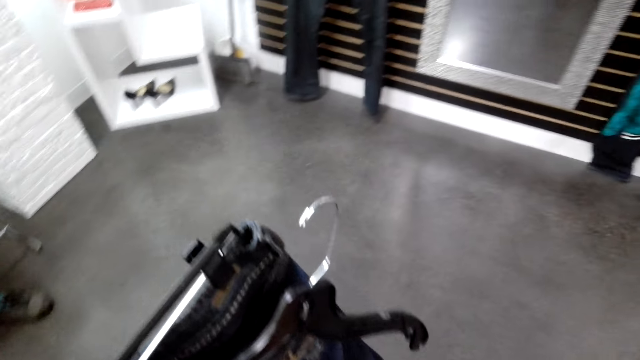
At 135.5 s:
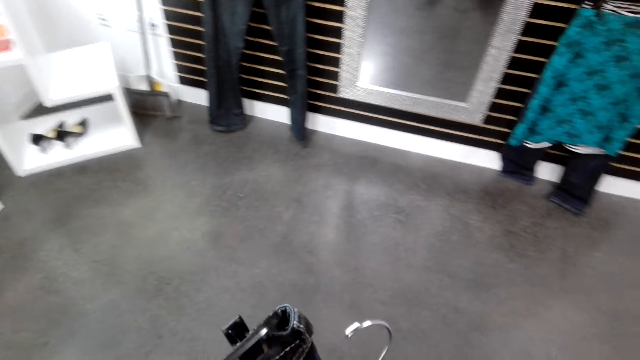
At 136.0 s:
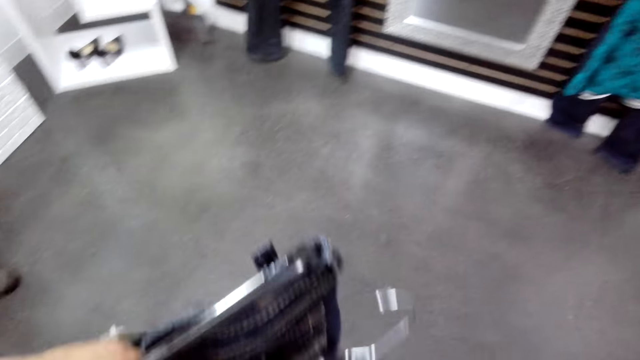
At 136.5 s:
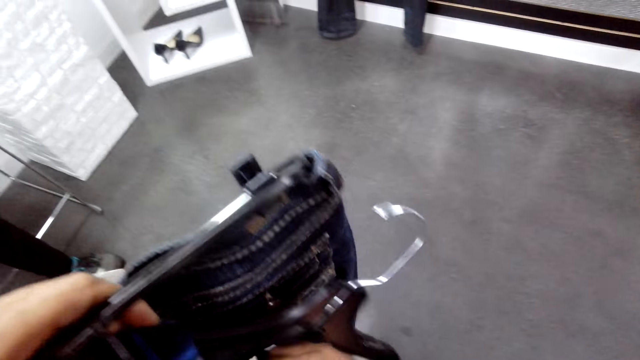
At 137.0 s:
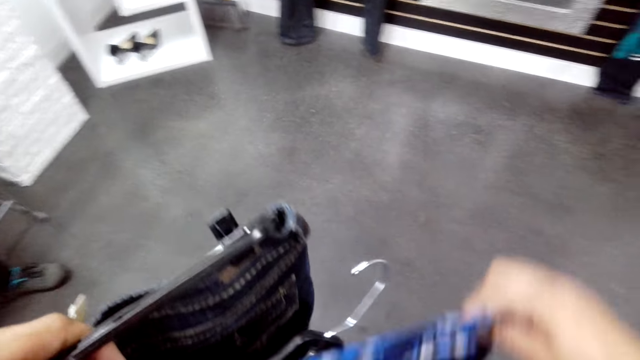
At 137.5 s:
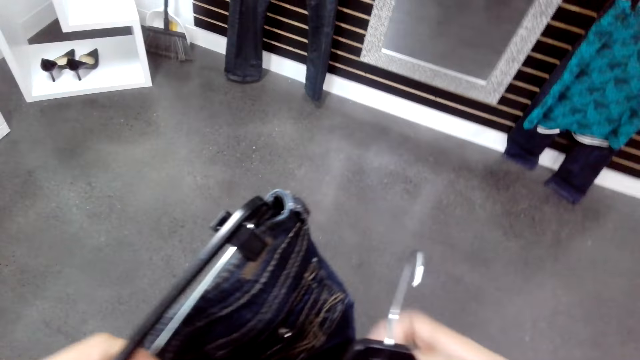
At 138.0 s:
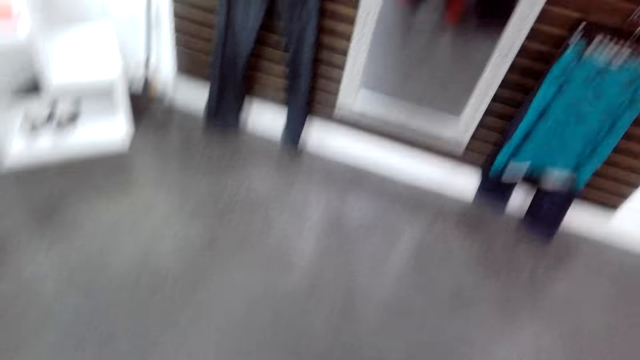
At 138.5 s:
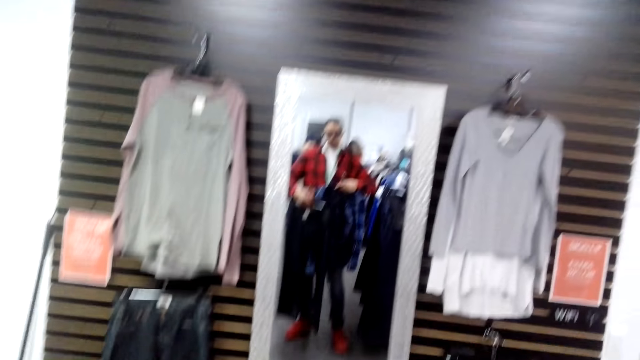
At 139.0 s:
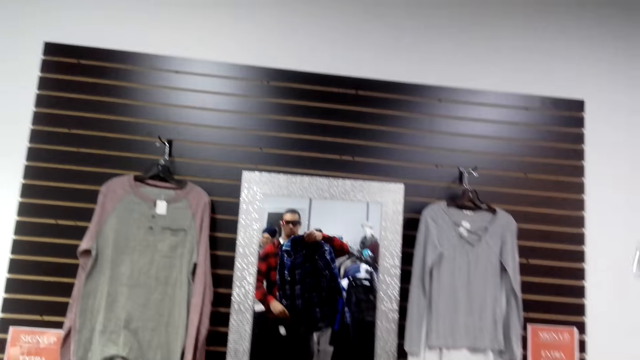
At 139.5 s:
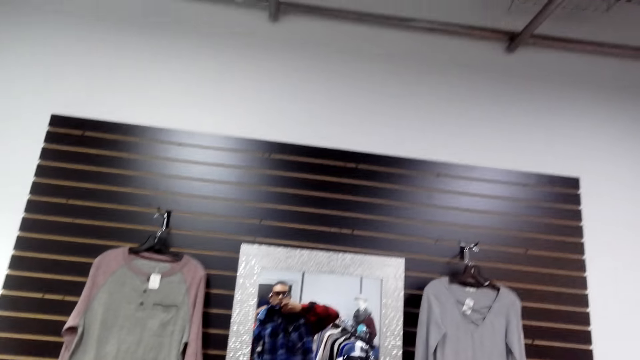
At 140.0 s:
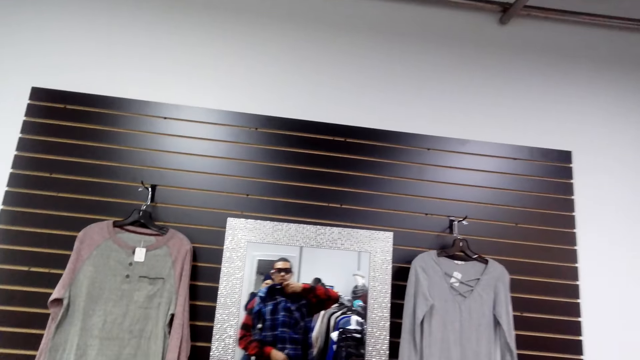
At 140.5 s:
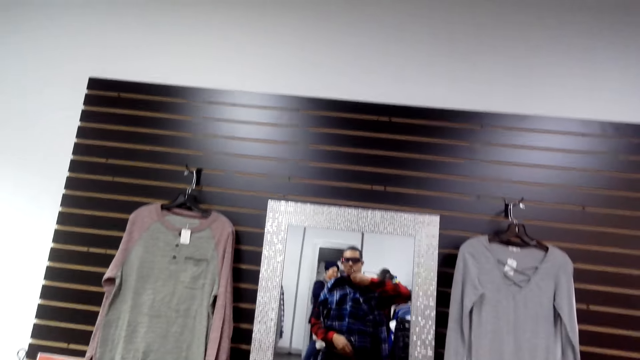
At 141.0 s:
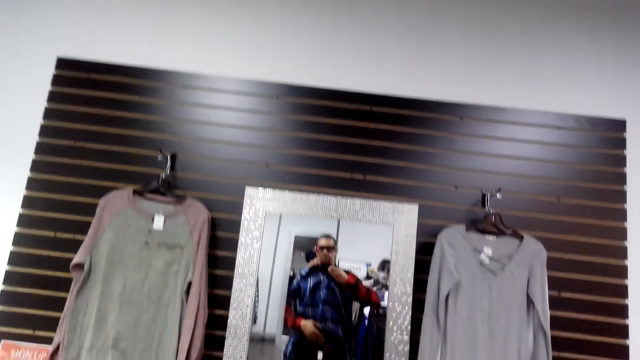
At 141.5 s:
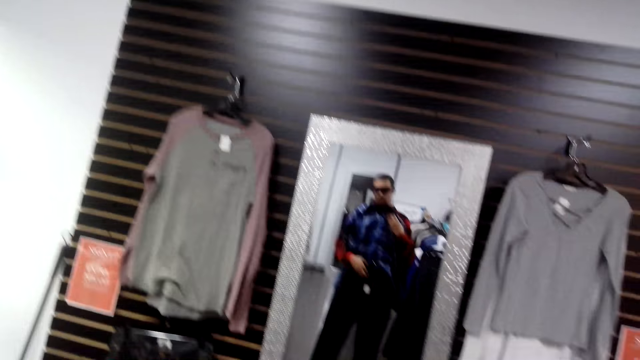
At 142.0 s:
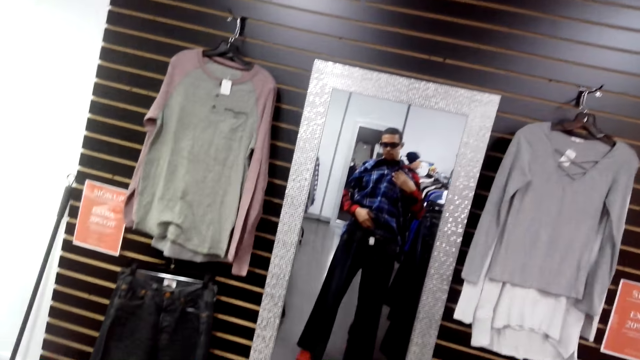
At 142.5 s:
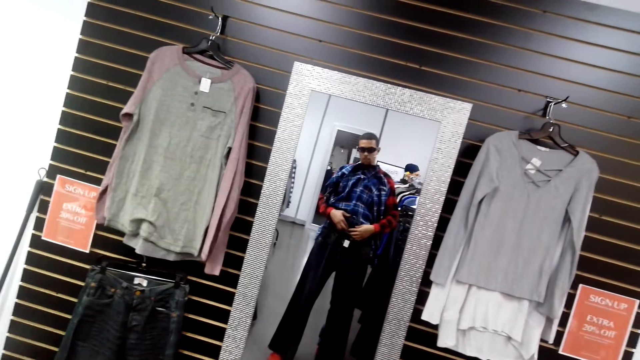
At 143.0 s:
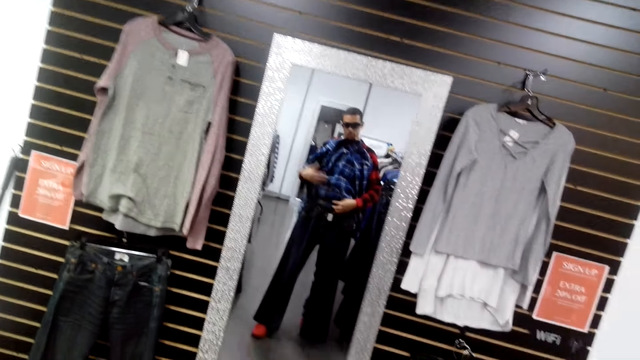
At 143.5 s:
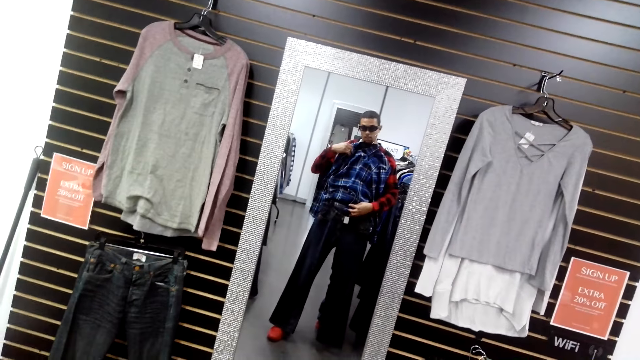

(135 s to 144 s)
The camera wearer puts the shirt in the hanger. They stare at the mirror.

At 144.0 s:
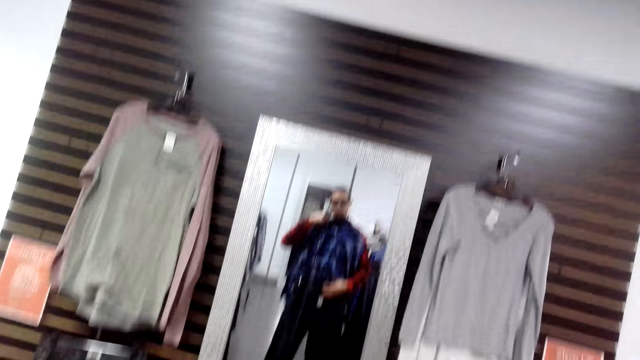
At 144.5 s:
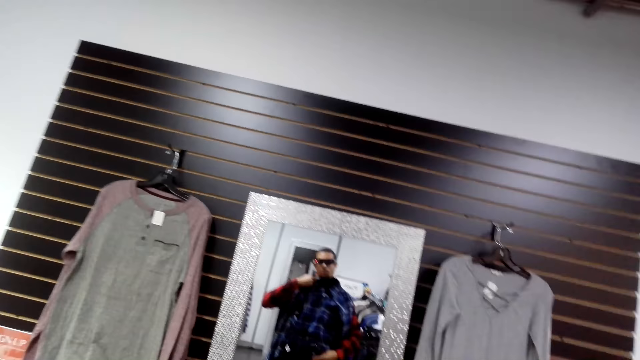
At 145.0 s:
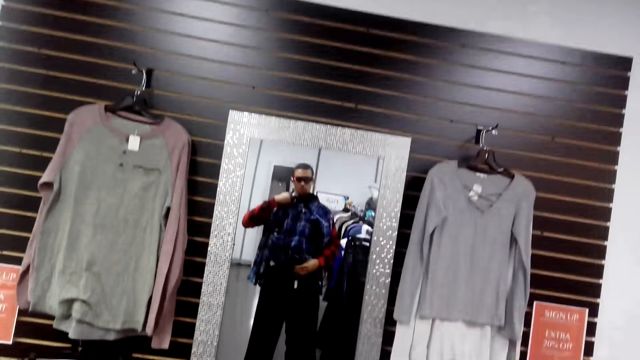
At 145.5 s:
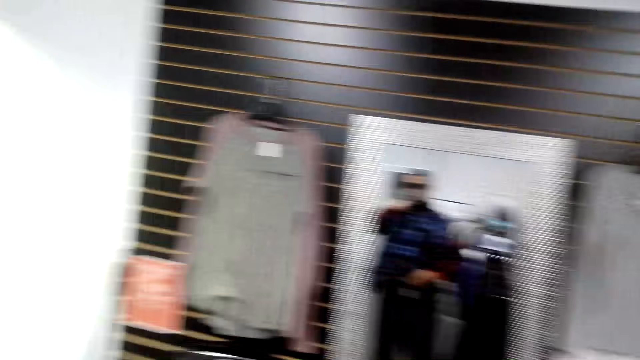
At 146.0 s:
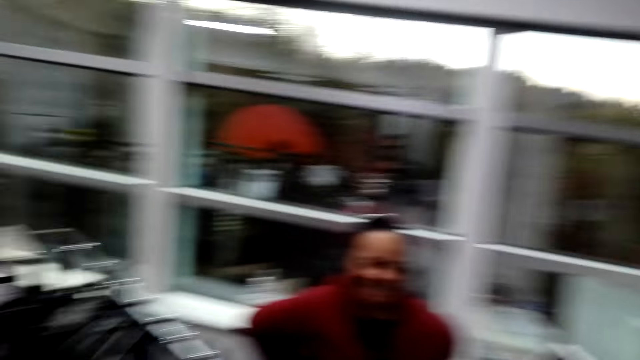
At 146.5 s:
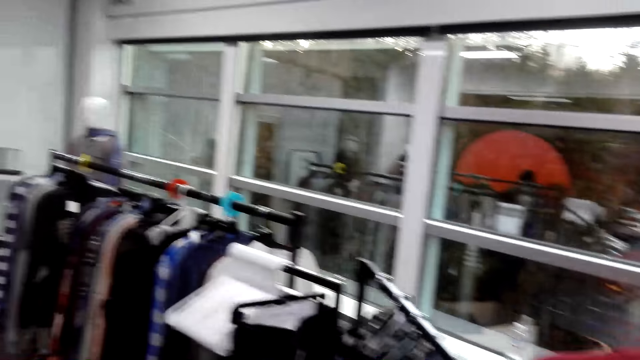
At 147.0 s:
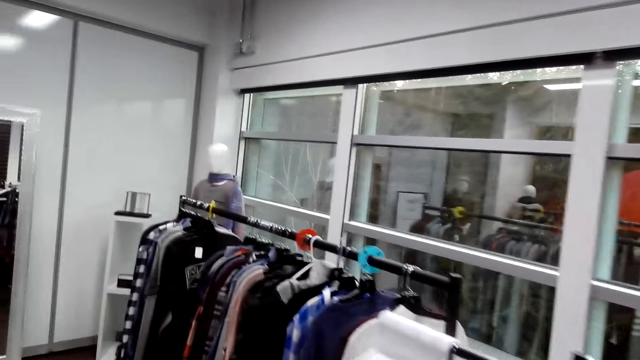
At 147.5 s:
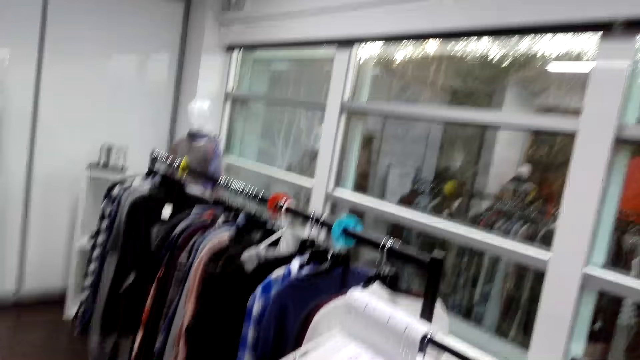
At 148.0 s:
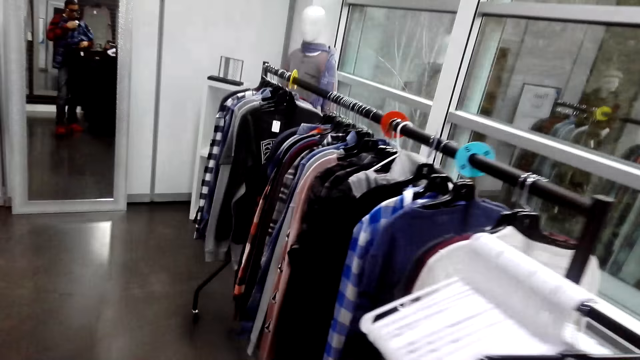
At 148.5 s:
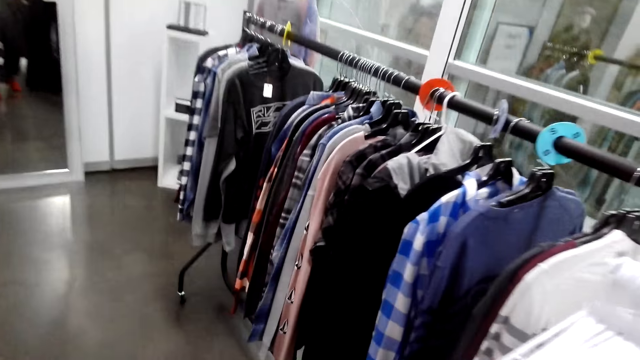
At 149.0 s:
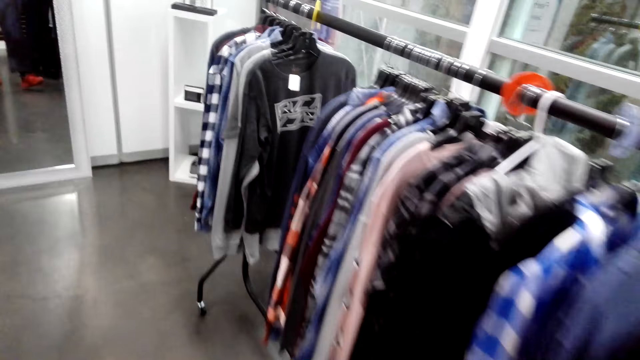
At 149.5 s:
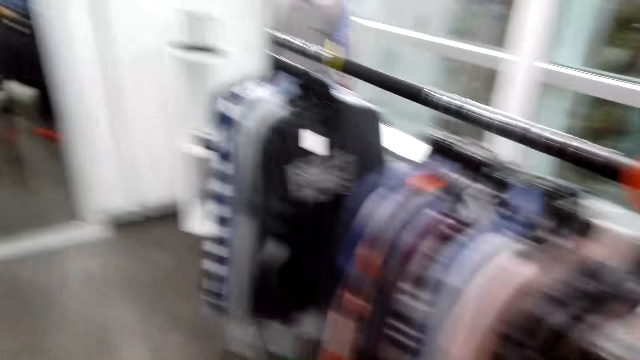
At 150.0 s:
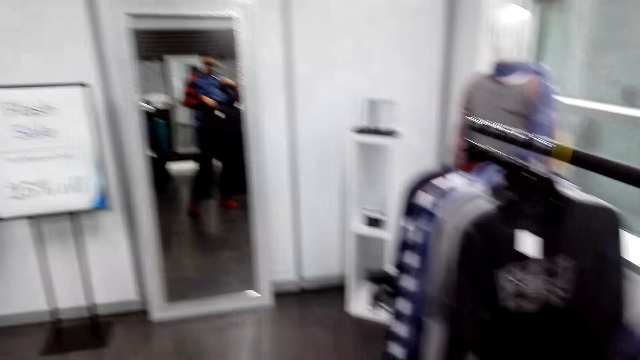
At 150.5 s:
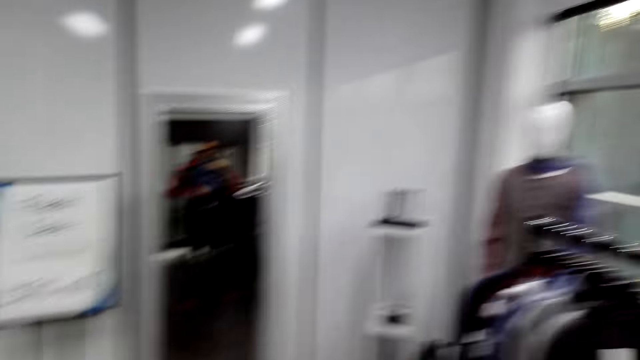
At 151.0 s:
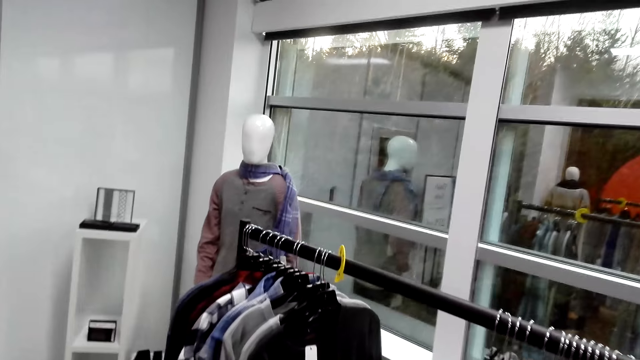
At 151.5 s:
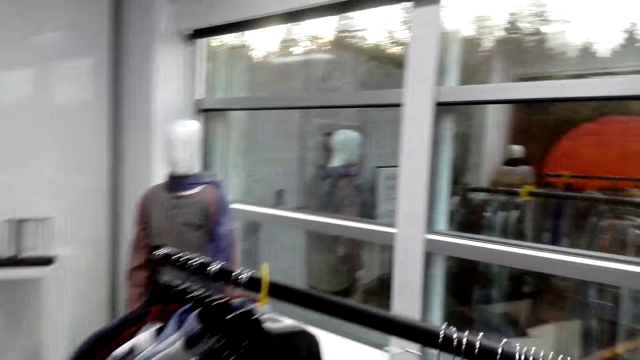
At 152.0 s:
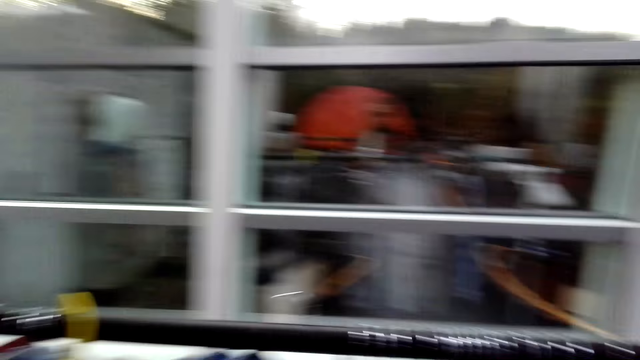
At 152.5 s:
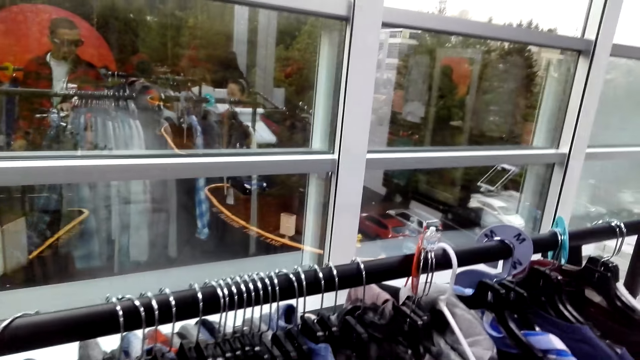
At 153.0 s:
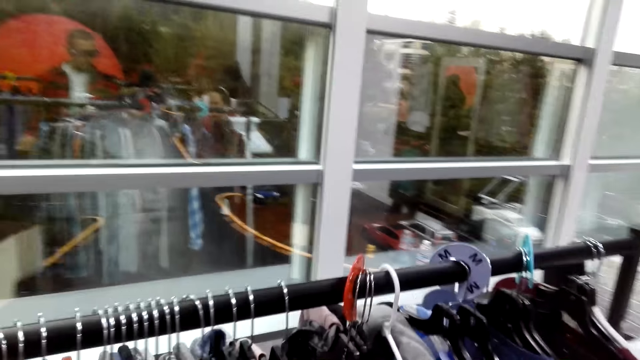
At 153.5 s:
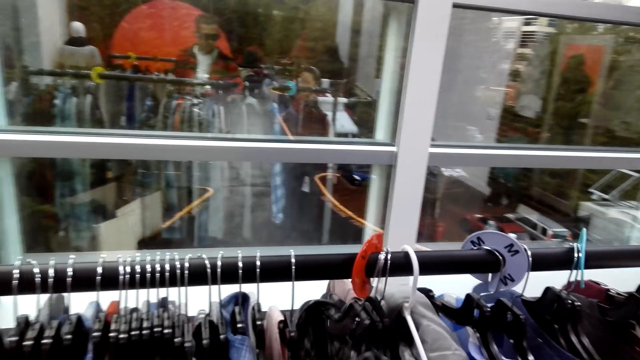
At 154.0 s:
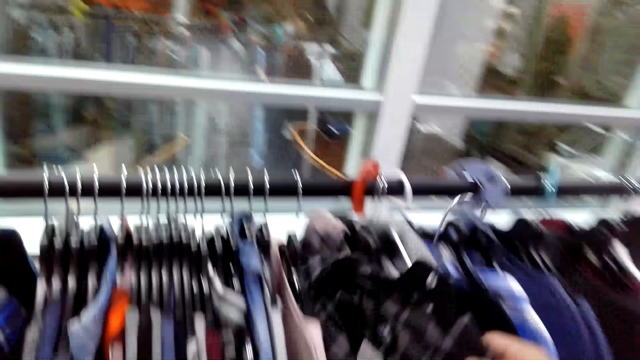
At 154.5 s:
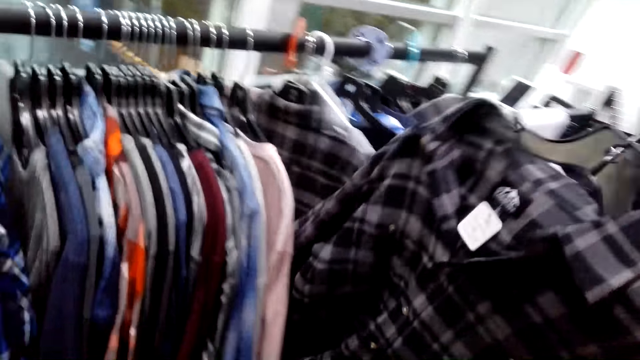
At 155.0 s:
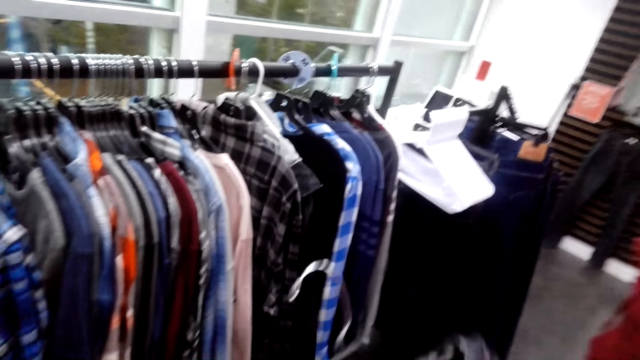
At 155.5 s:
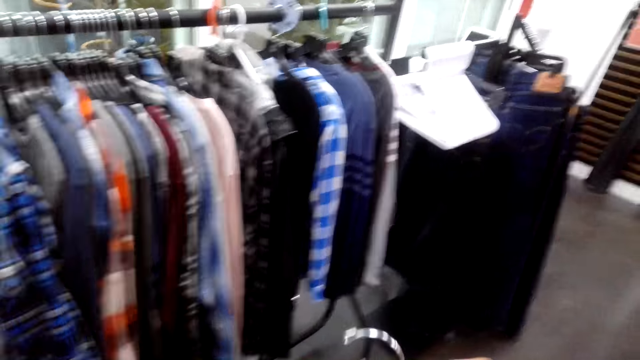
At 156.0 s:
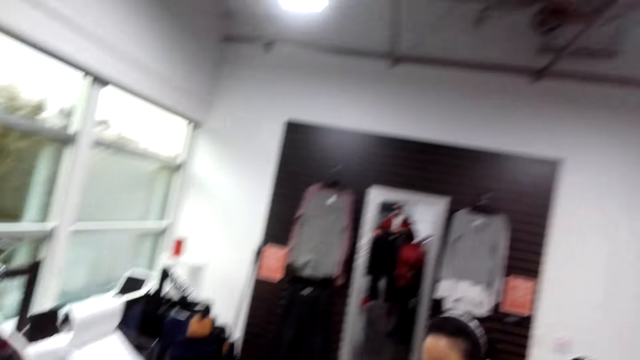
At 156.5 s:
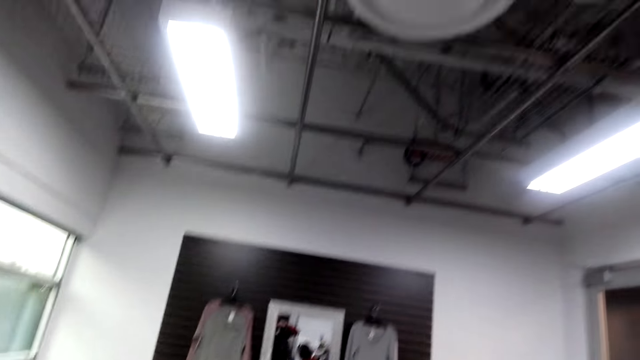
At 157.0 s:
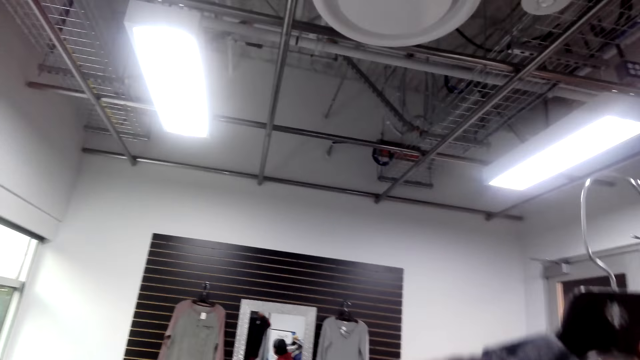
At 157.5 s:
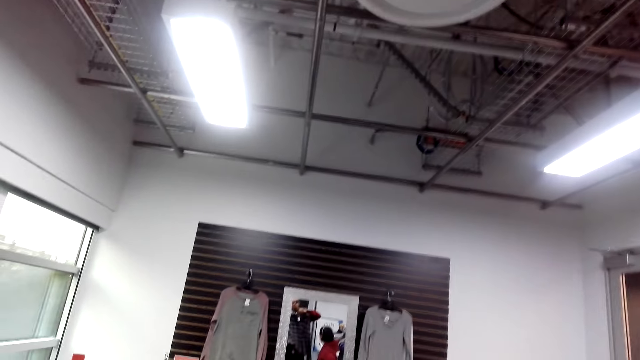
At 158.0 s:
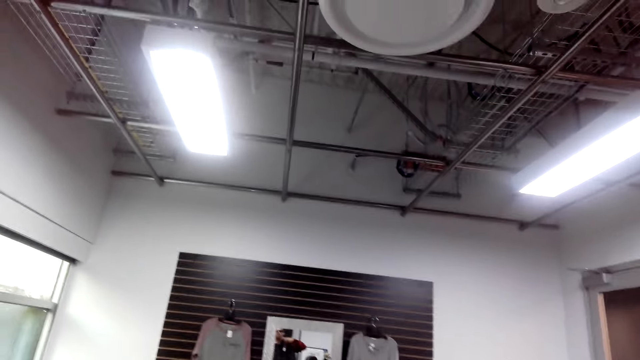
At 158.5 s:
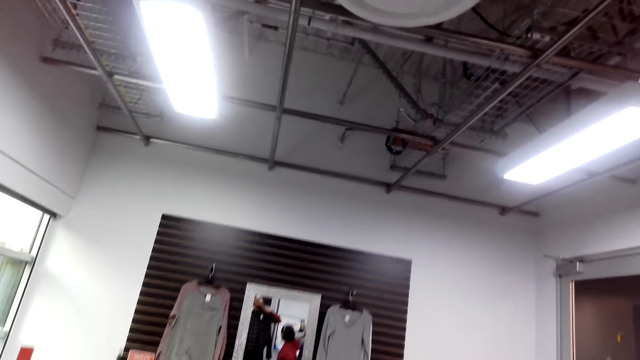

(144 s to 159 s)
The camera wearer stares around the shop. They hang the shirt on the stand. They pick the shirt from the stand.
